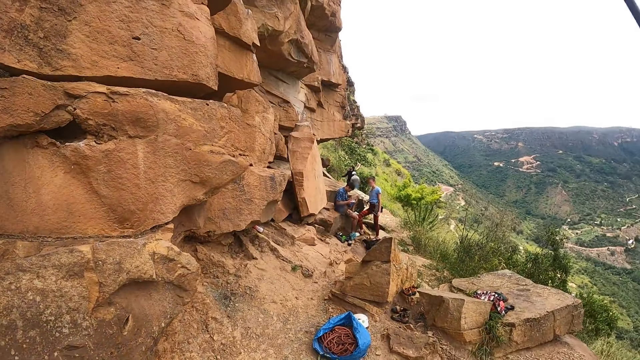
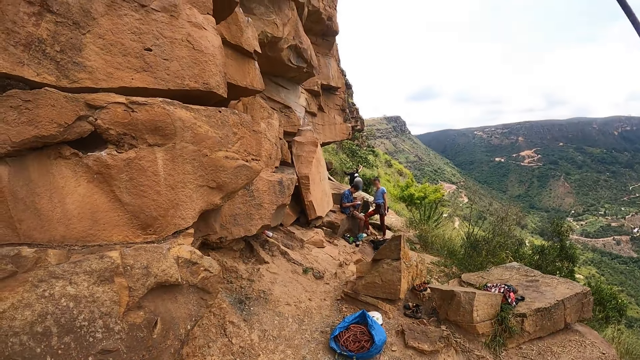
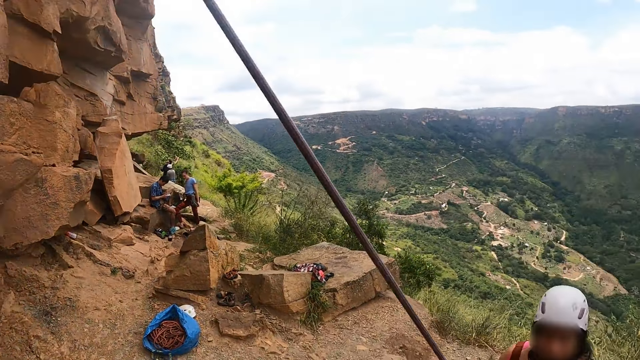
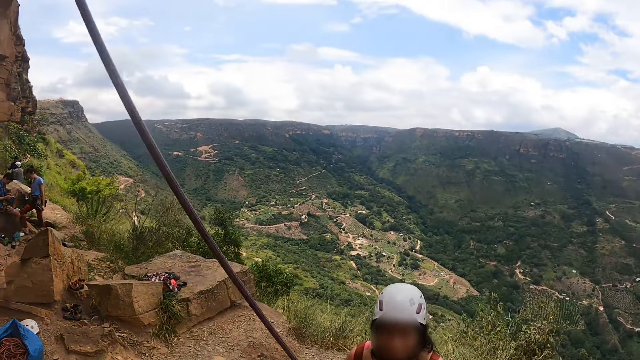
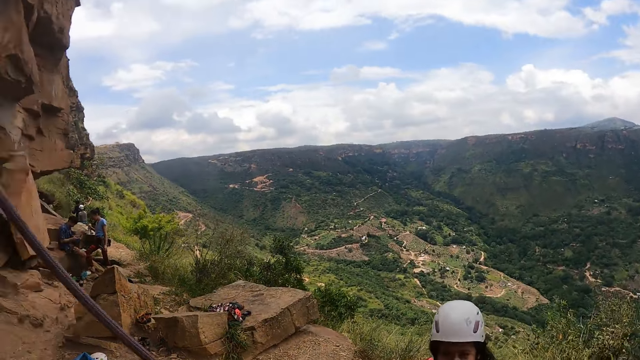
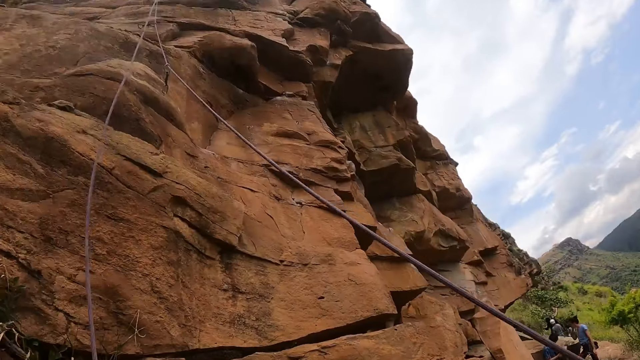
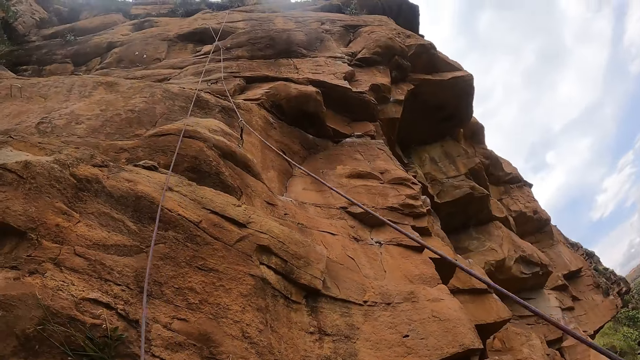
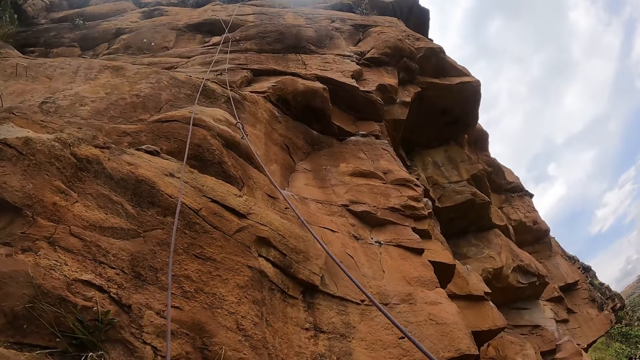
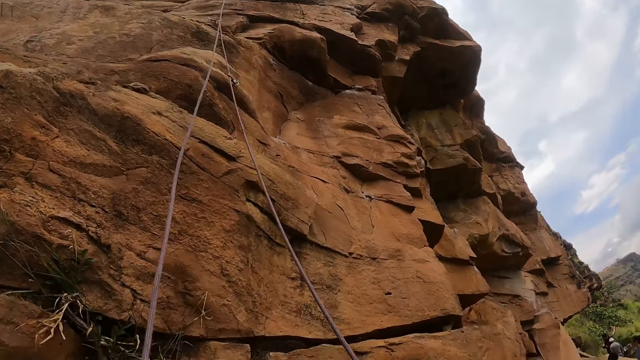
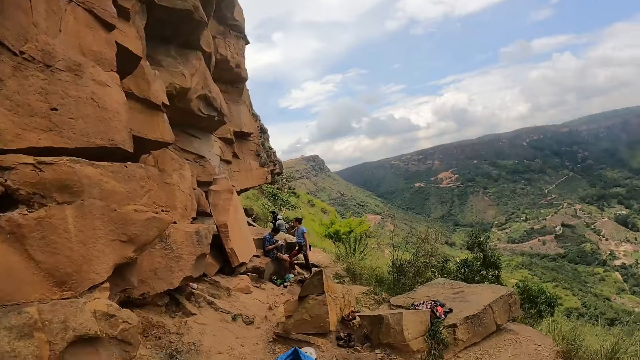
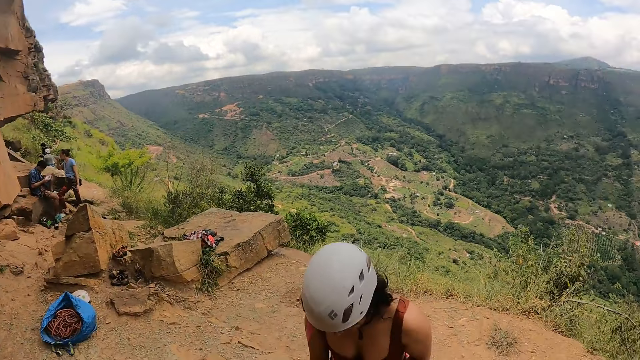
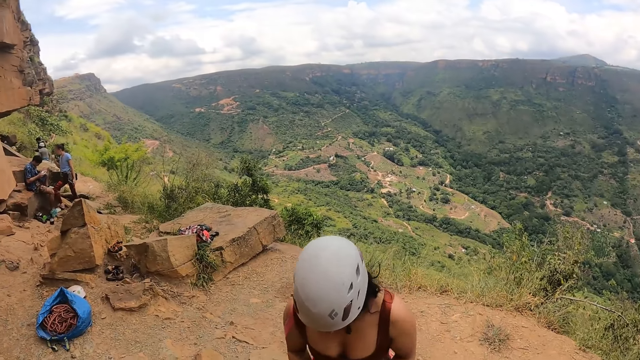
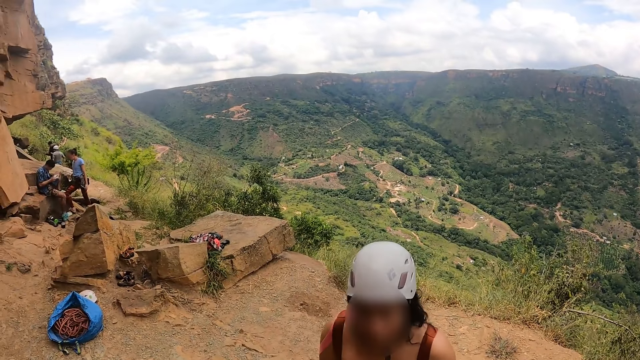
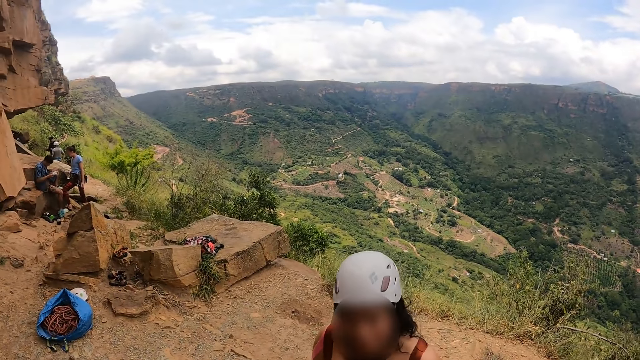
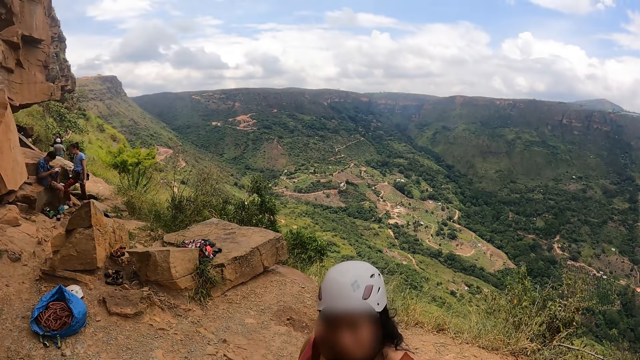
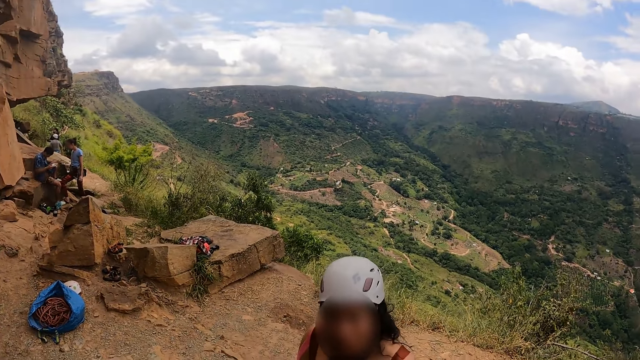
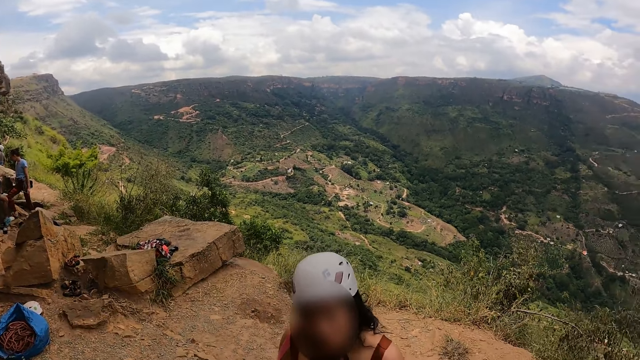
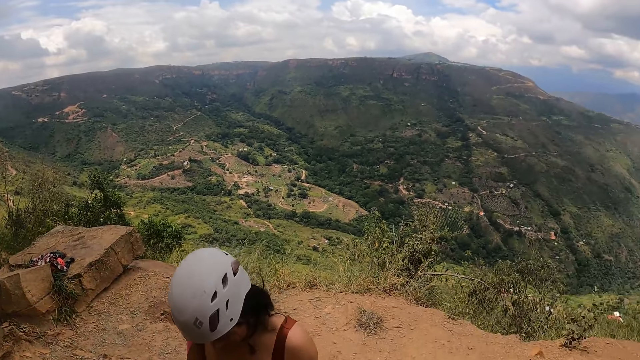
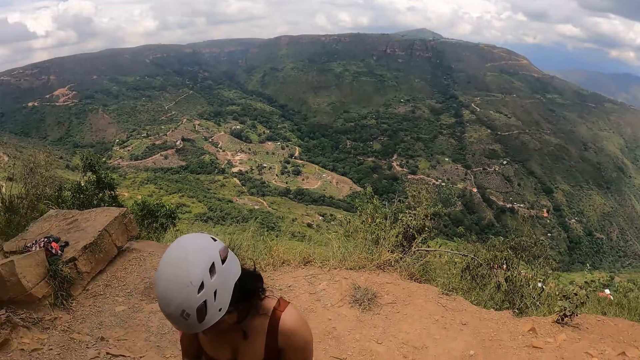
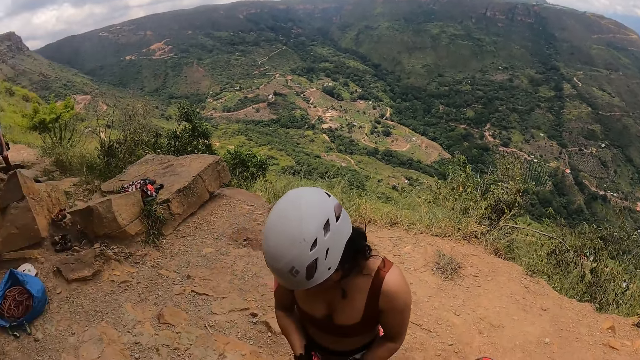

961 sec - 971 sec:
The camera wearer interacts with a person. They look up at the rock. They interact with the person.

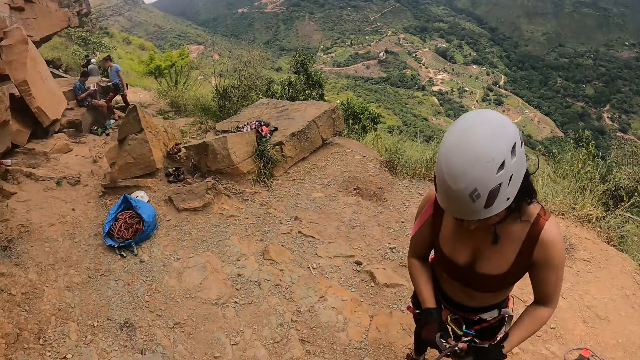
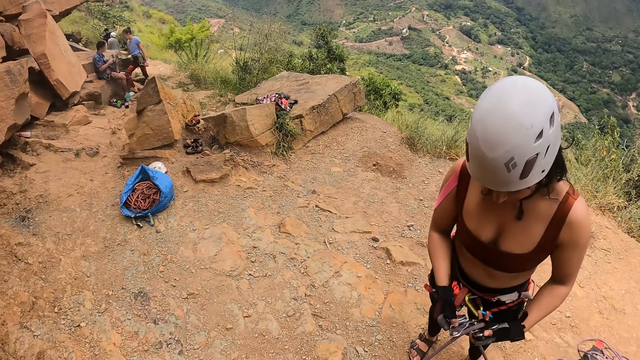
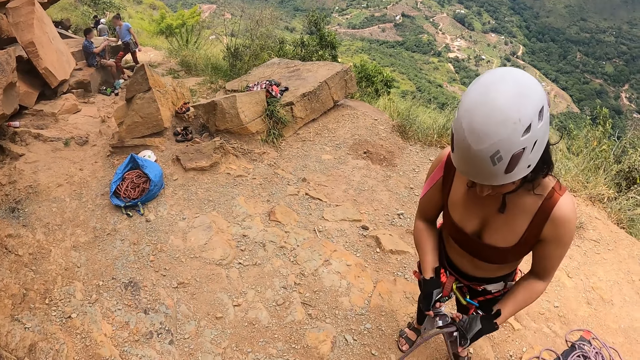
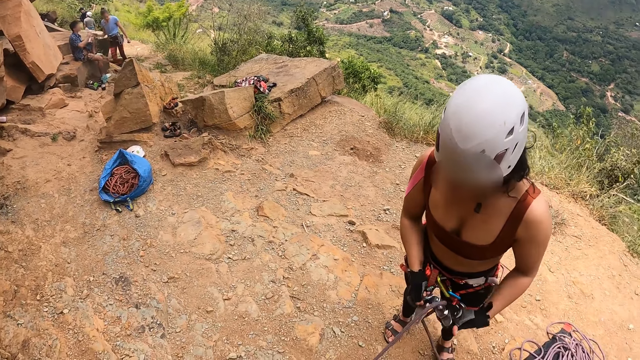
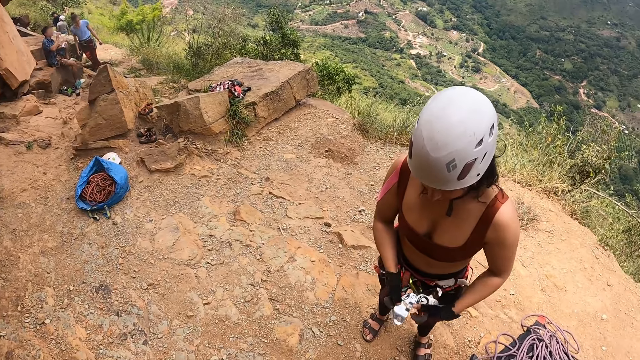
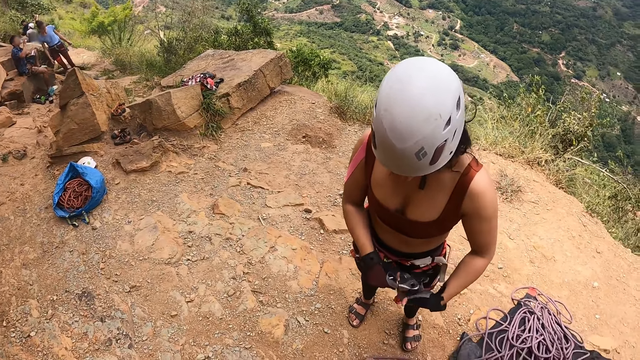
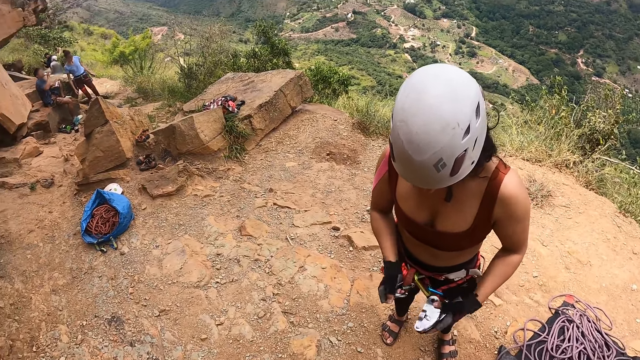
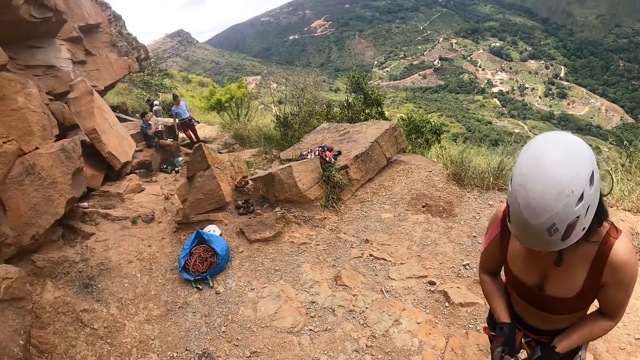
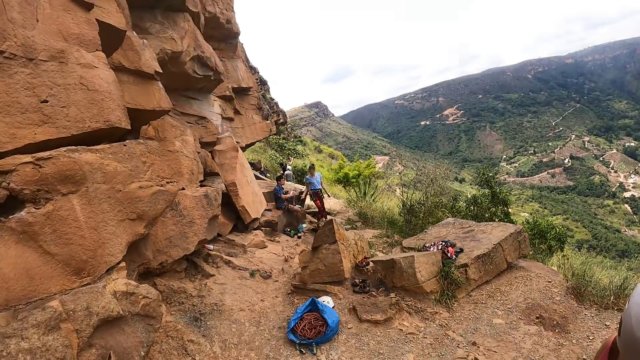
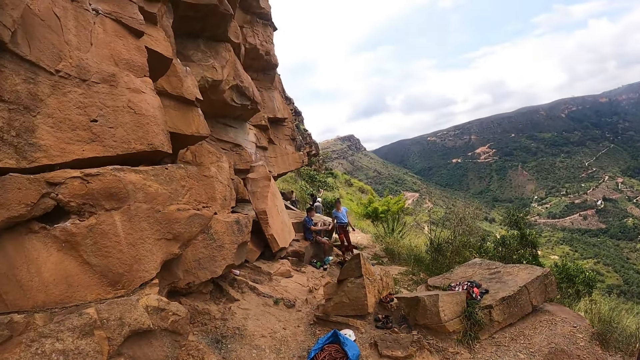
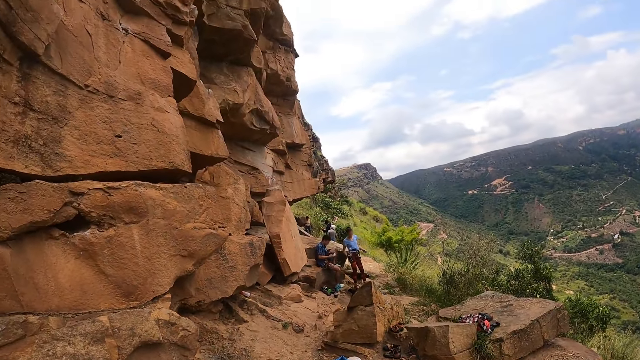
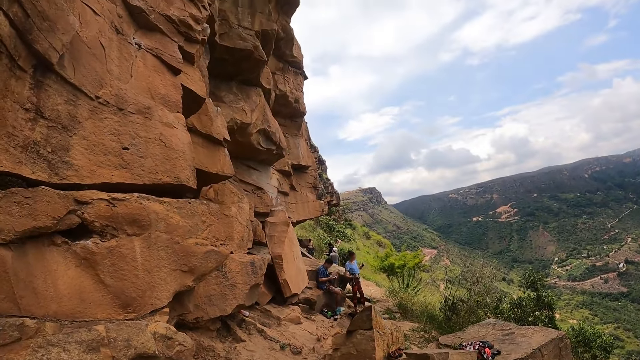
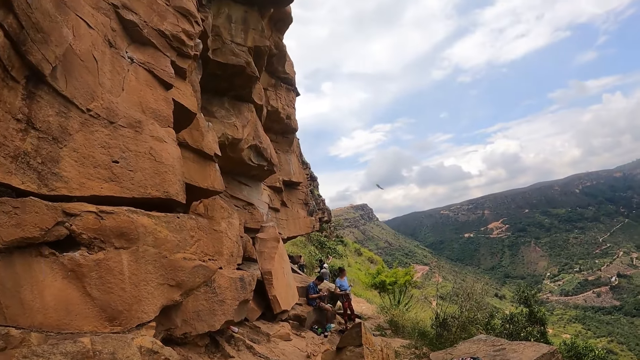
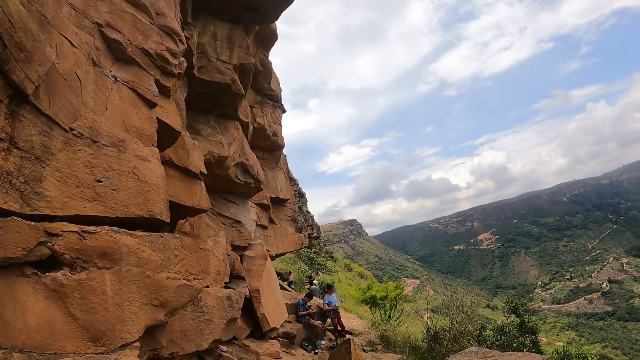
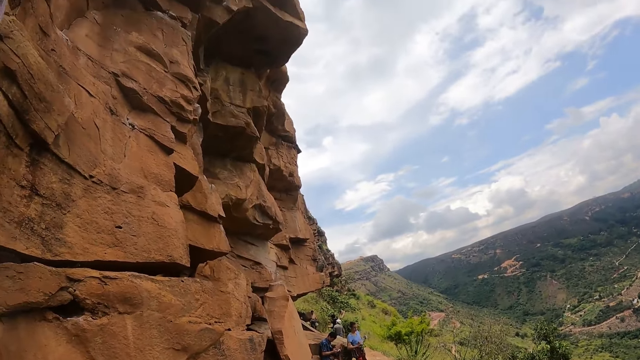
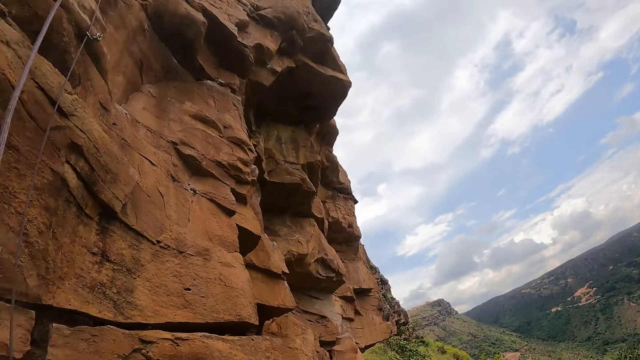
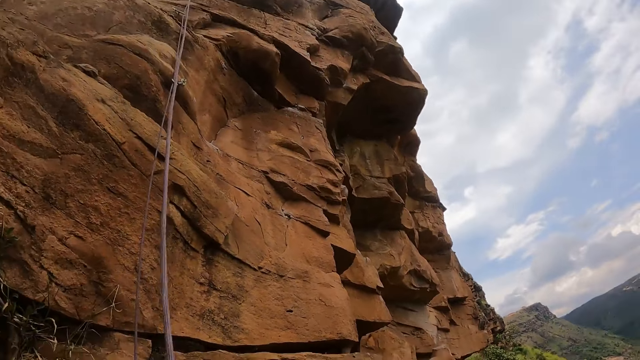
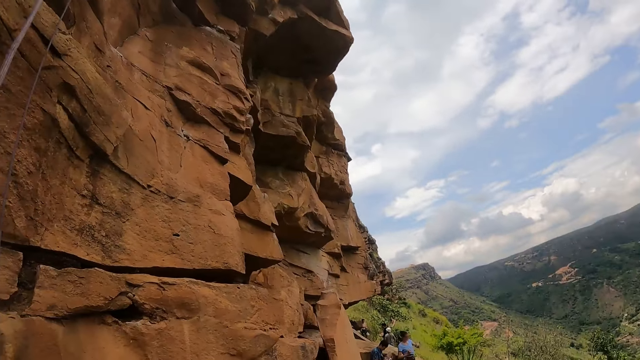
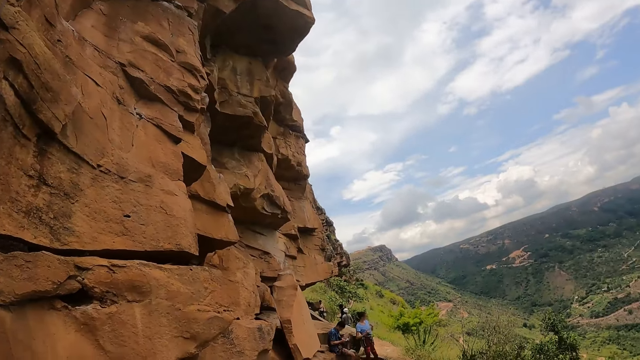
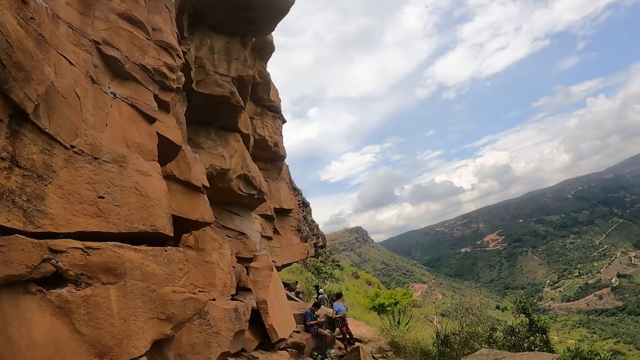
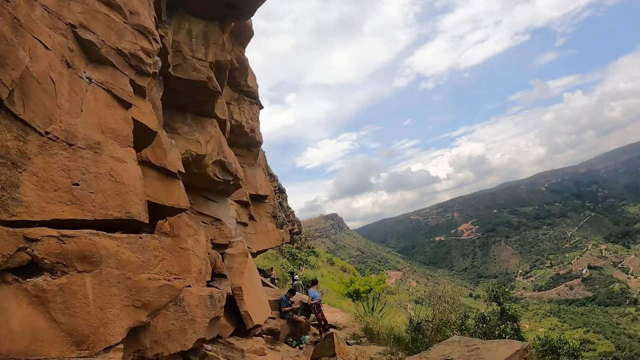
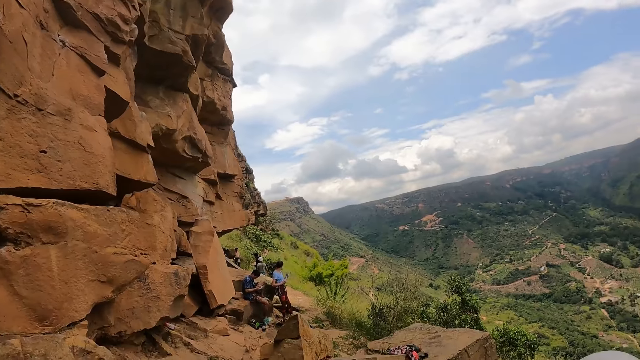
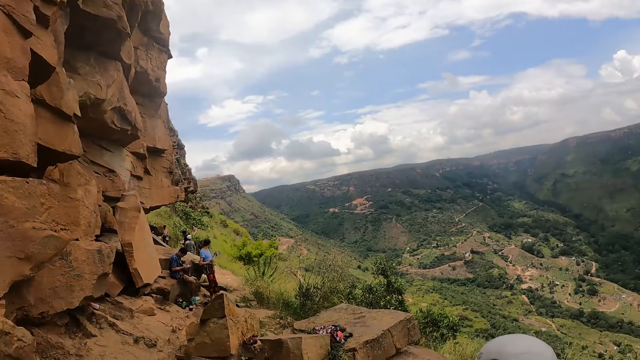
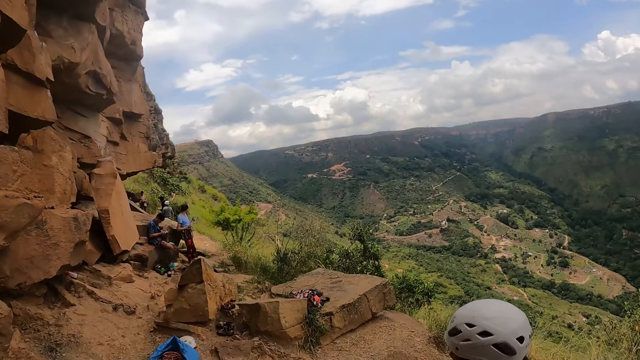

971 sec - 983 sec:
A person attaches a rope to carabiners. The camera wearer looks around the rocky hill. They look up at the rock.
